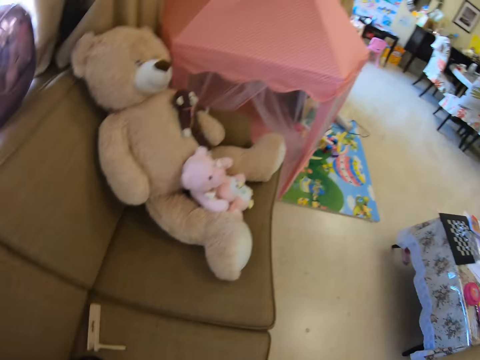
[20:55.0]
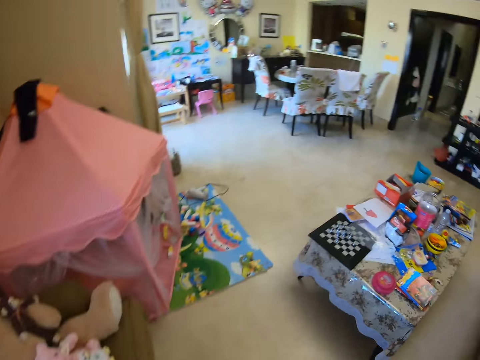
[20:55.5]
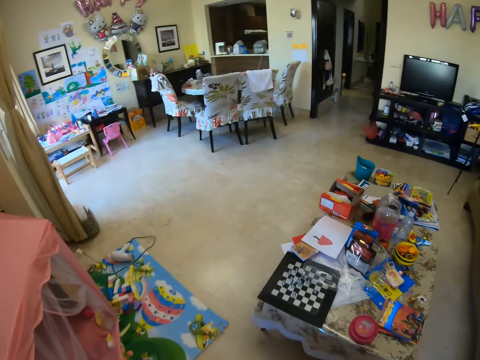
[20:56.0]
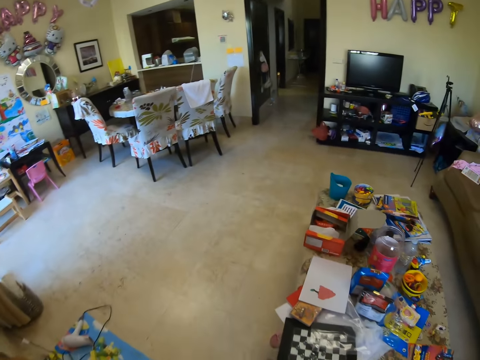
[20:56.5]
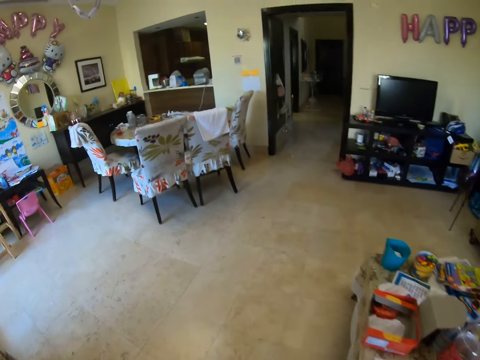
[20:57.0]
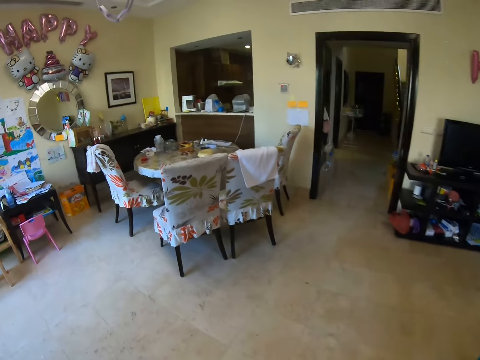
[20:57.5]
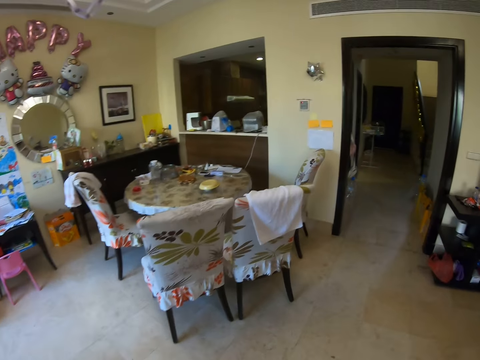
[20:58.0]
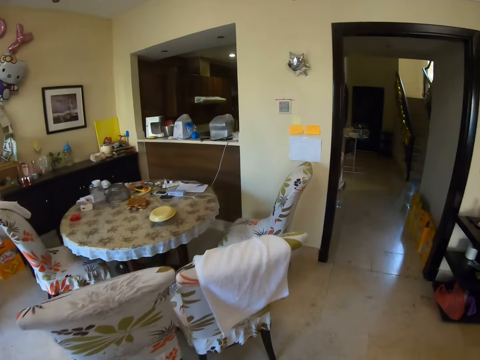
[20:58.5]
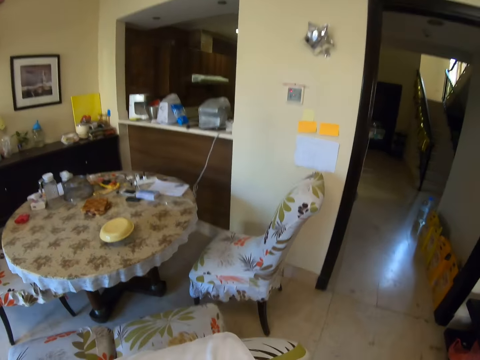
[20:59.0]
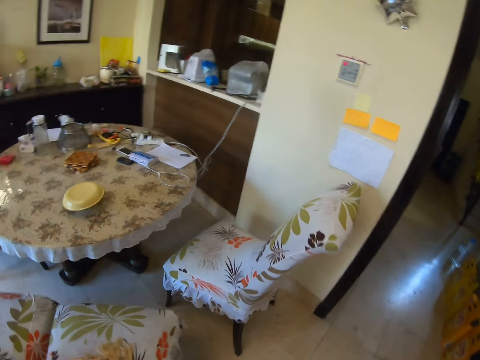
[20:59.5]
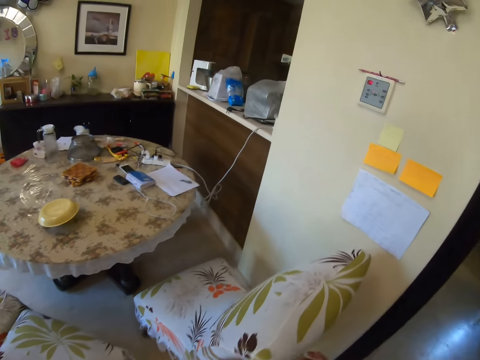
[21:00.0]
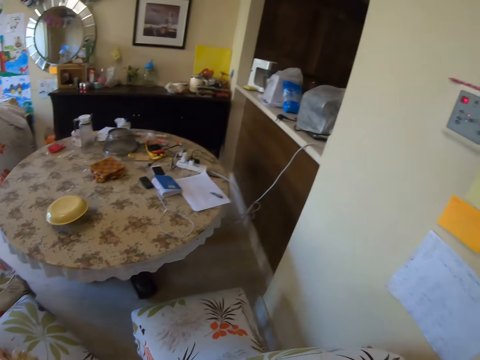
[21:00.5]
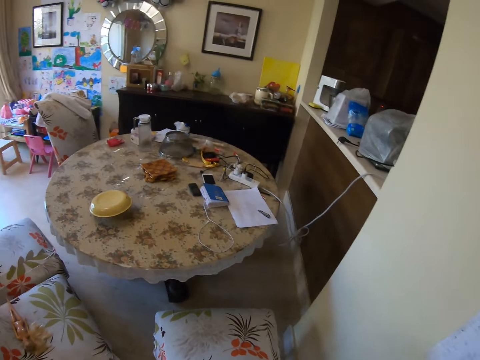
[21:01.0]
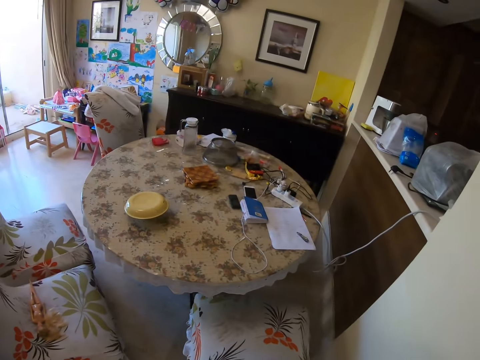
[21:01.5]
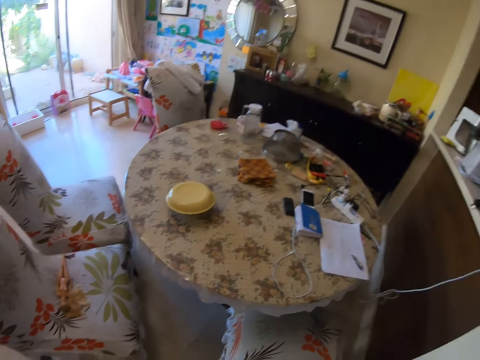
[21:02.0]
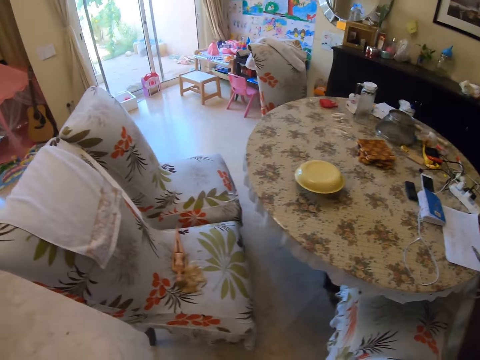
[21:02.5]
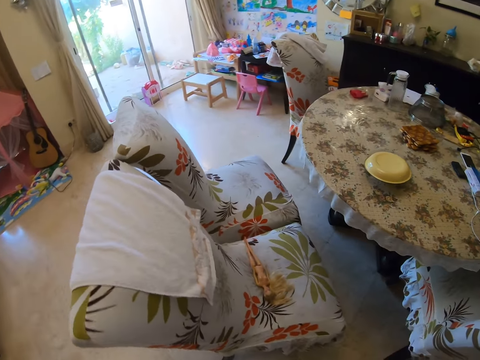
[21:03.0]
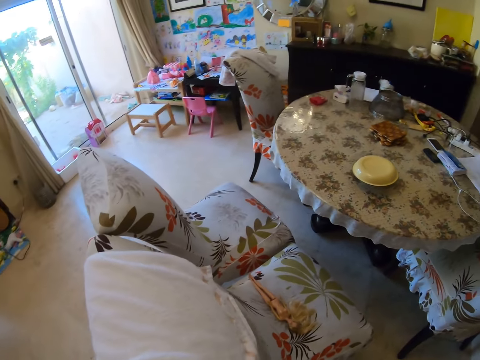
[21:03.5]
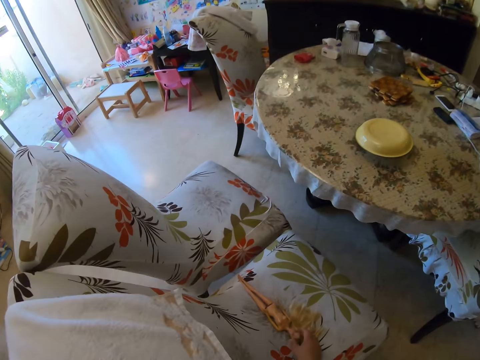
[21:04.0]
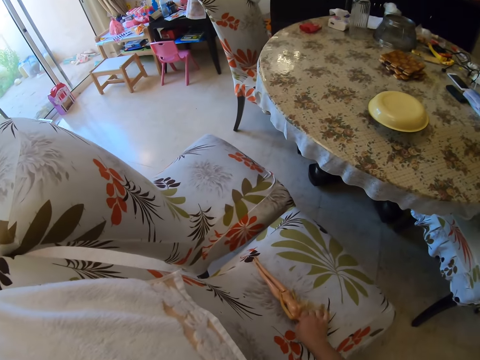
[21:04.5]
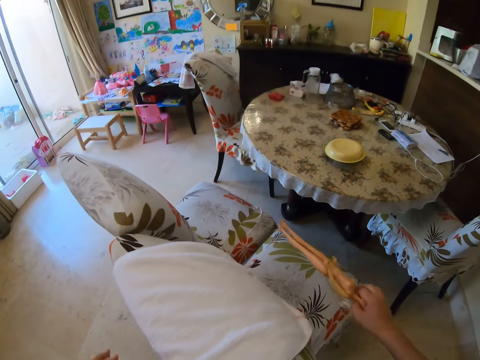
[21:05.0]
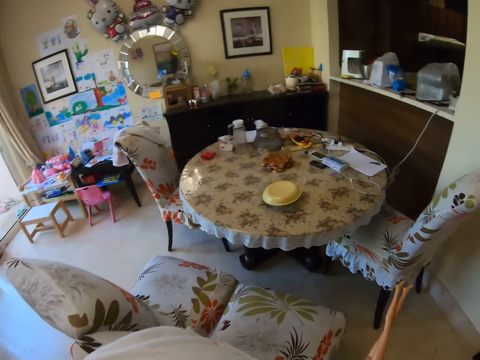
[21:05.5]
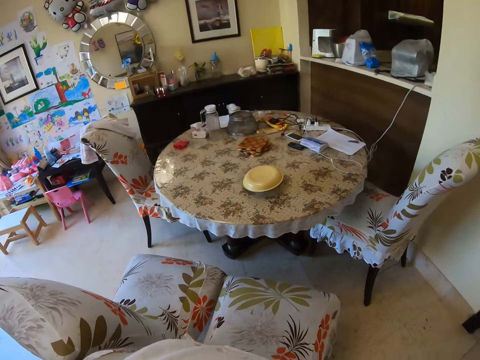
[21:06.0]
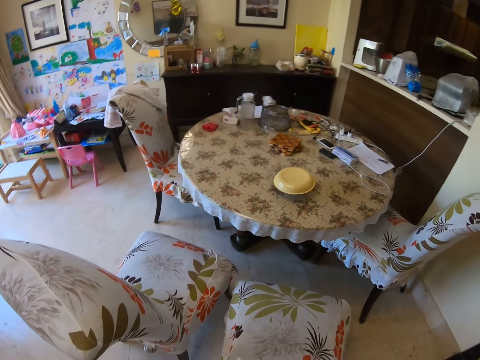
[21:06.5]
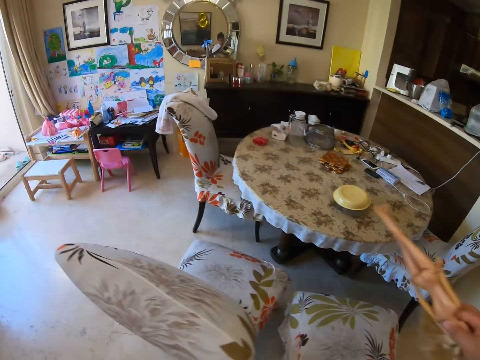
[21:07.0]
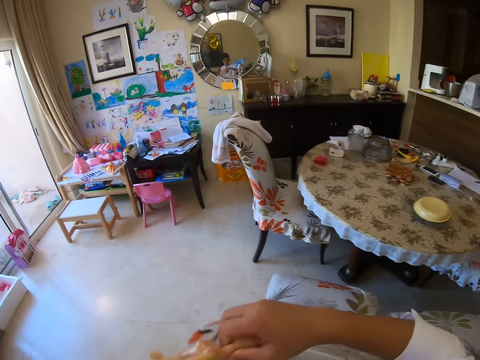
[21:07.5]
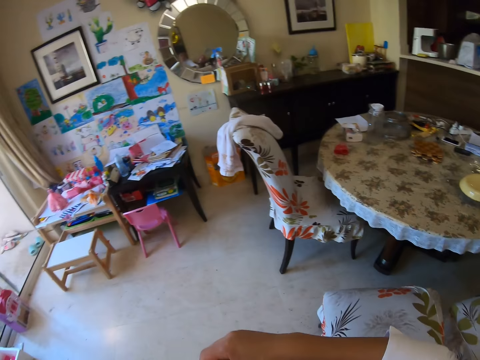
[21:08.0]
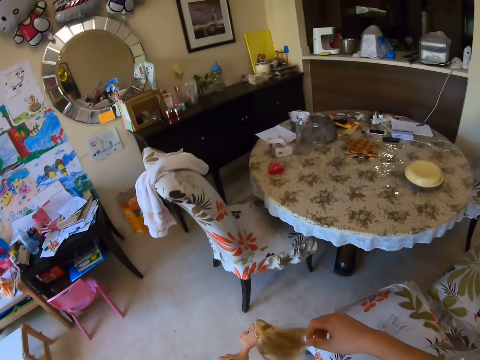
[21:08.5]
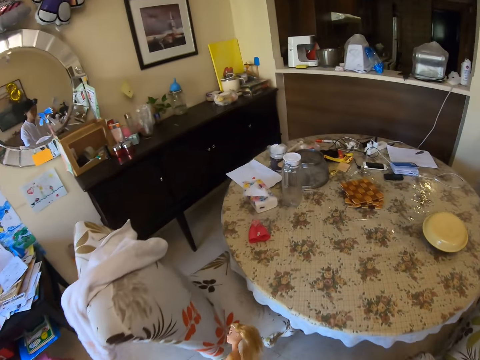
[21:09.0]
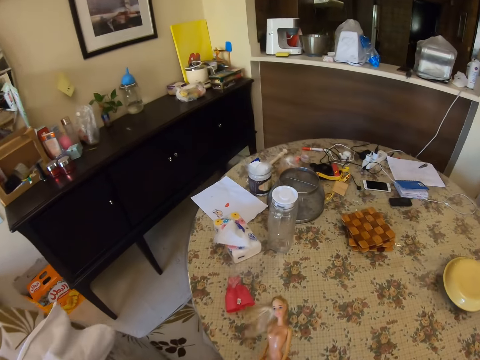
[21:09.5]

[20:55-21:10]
The camera wearer walks around the house. They move a chair with hands. They pick up a doll from the chair. They are holding the doll. They move the chair with hands. They walk around the house.

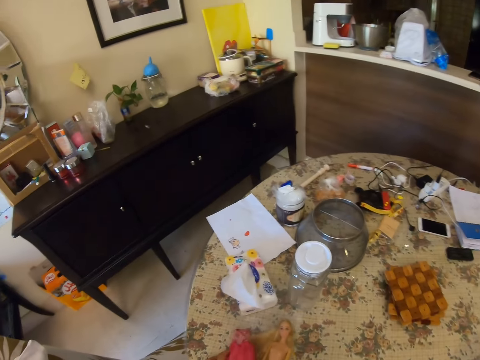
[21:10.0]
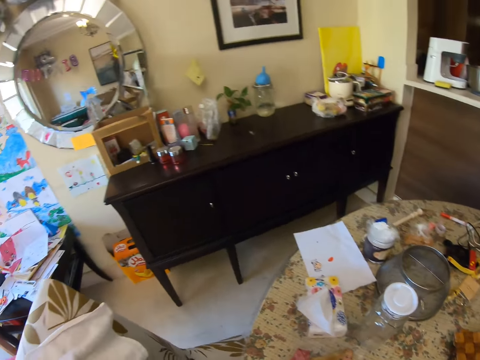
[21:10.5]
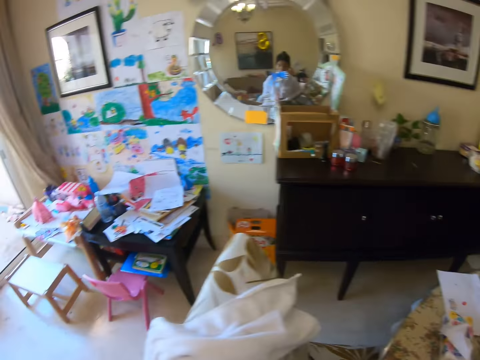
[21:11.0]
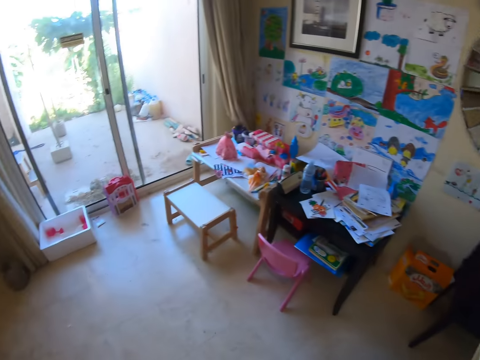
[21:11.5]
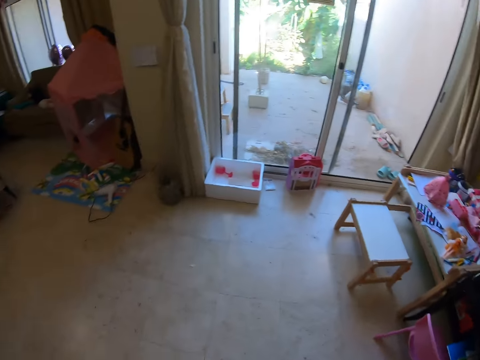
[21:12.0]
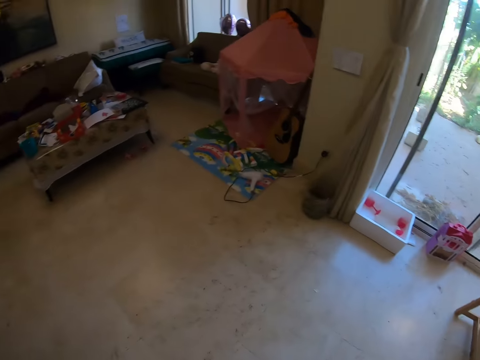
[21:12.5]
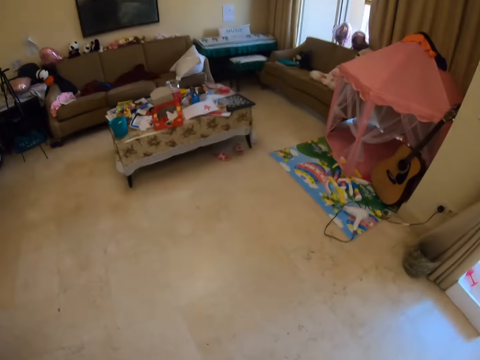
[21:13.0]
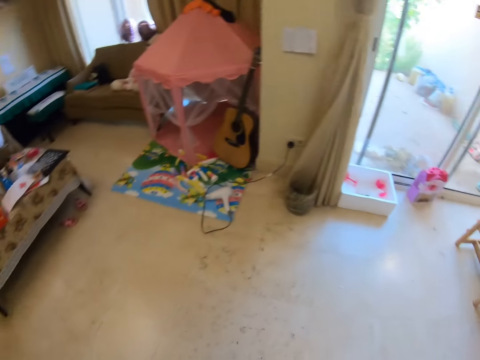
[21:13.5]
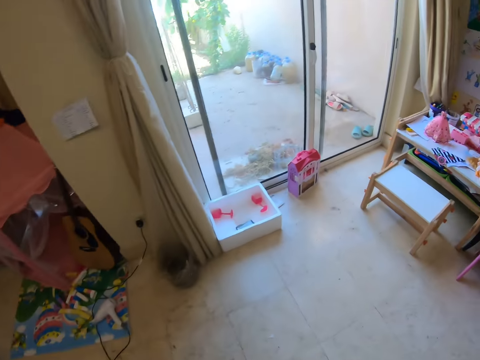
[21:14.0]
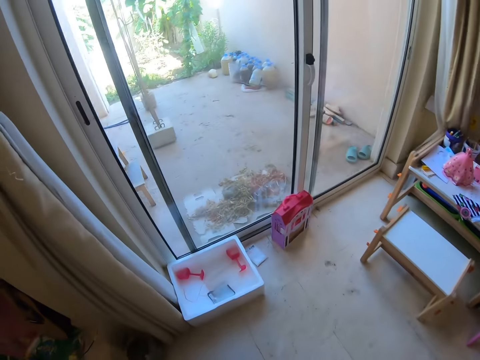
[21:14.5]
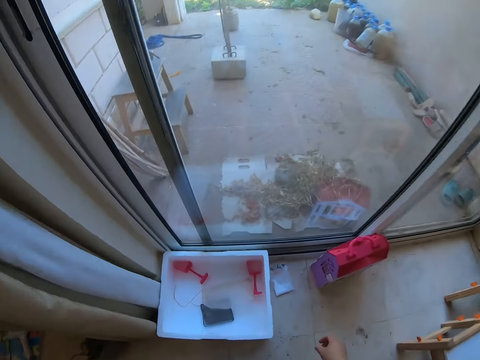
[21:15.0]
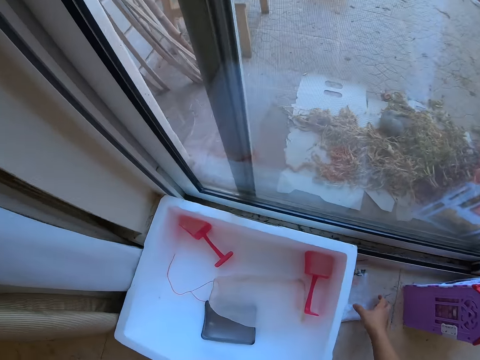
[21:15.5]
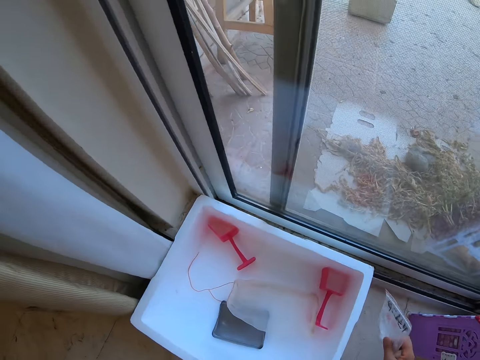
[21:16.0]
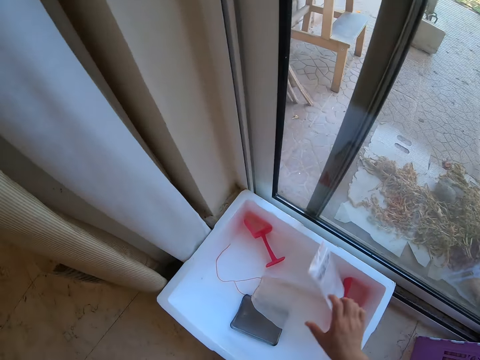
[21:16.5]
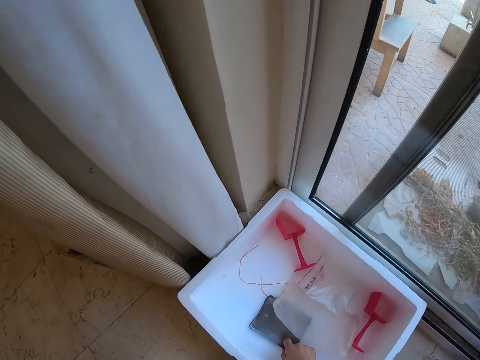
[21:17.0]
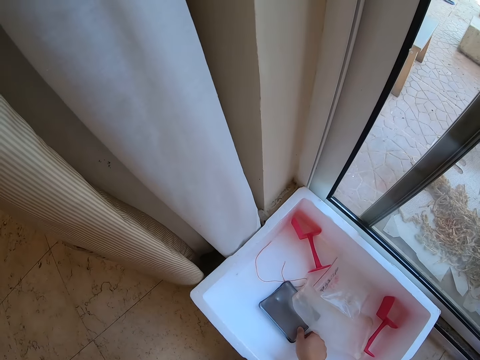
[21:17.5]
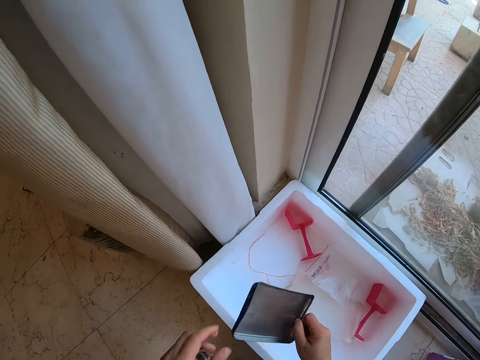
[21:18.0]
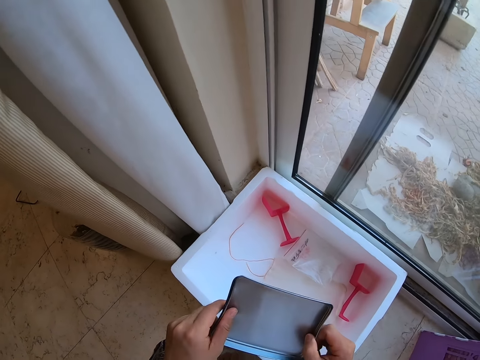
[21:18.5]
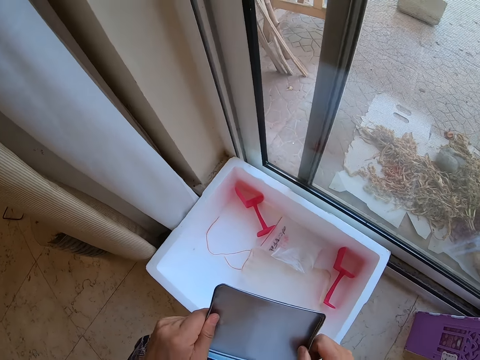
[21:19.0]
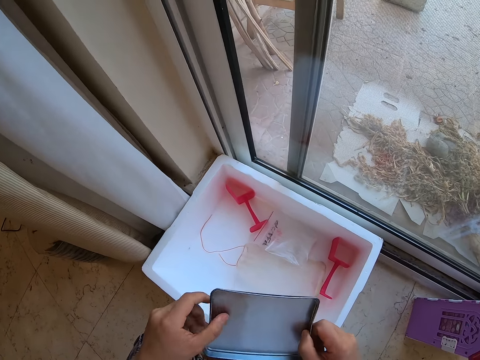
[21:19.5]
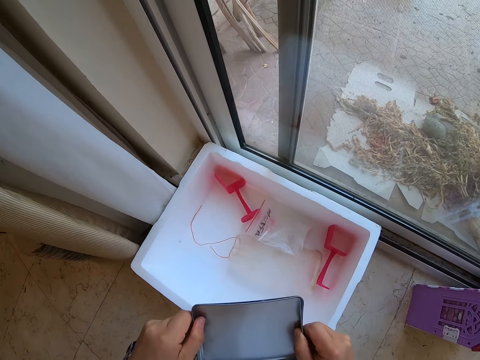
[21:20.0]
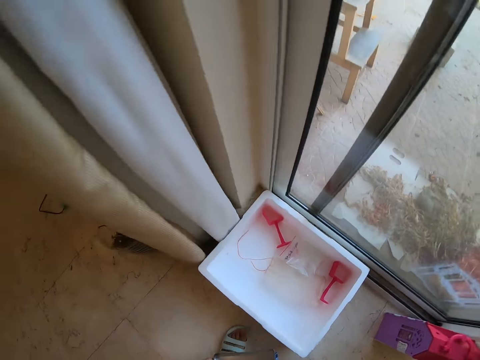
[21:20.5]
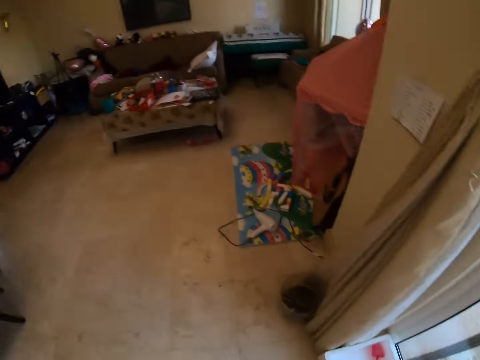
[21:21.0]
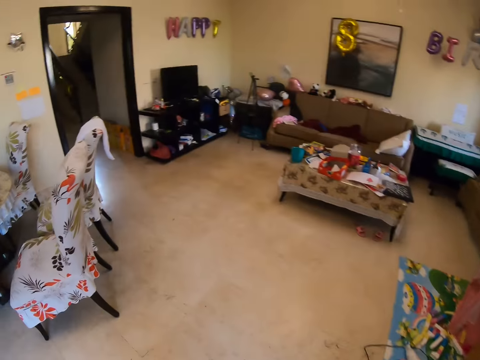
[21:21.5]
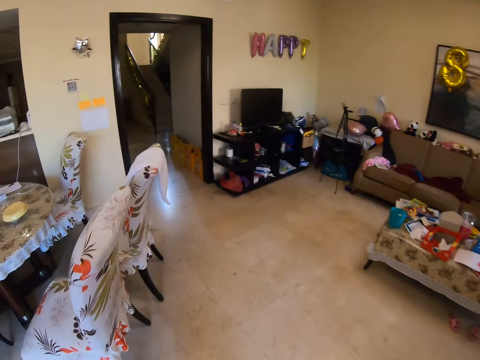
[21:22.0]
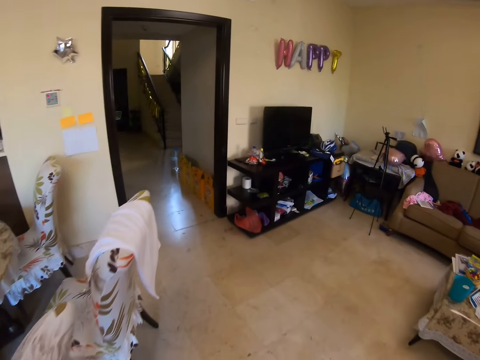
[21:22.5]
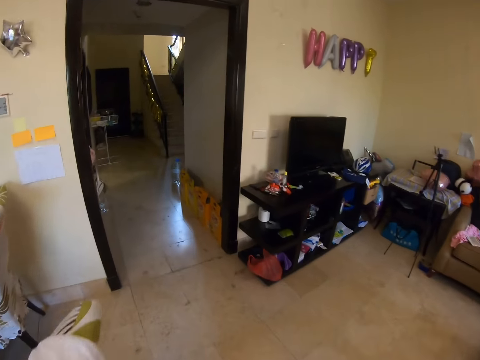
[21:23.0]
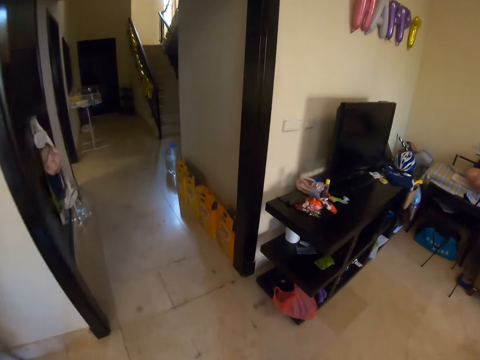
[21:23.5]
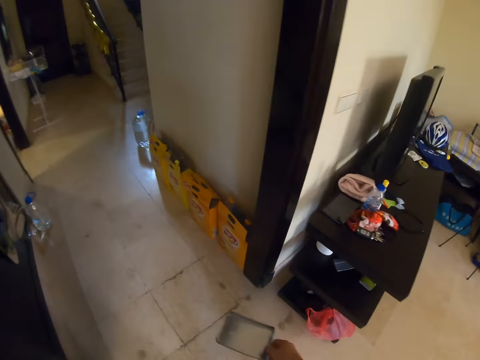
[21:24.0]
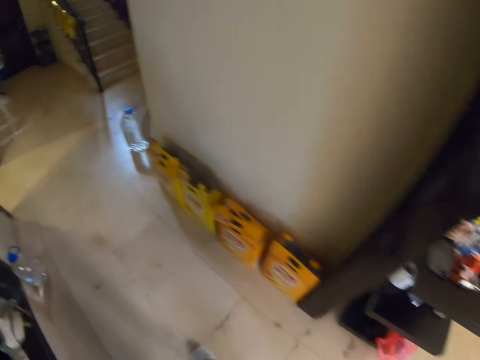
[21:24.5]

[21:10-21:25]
The camera wearer places the doll on the table. They walk around the house. They pick up paper or a polythene bag from the floor. They drop the paper. They are putting the polythene on the box. They are picking up a metallic lid with a hand. They walk around the house.
